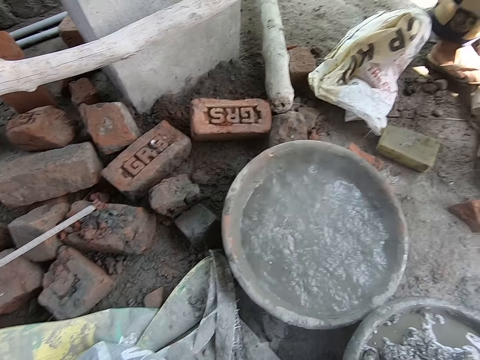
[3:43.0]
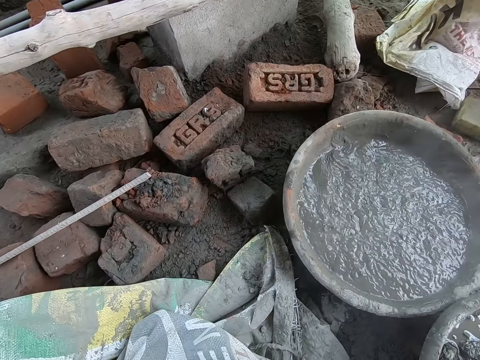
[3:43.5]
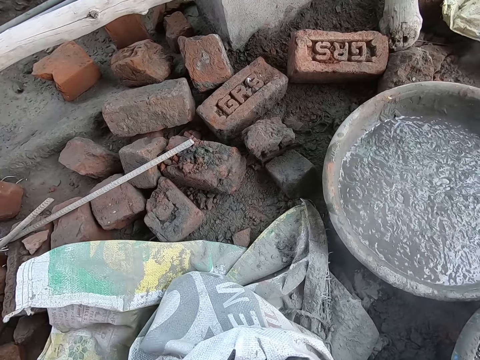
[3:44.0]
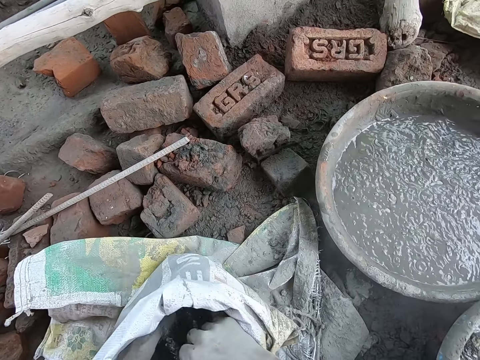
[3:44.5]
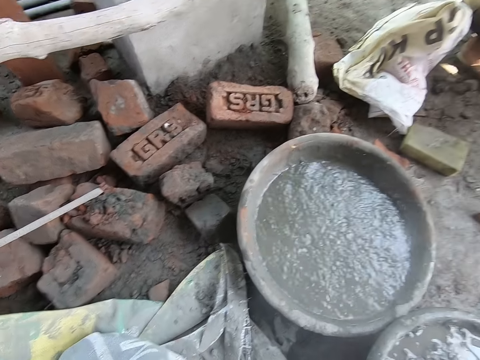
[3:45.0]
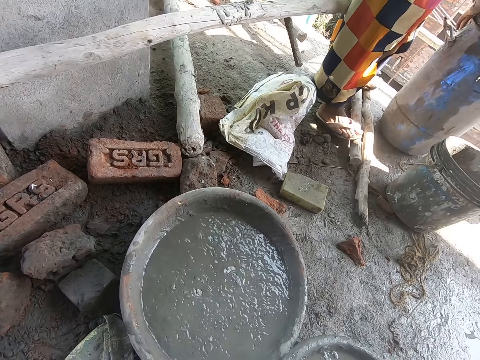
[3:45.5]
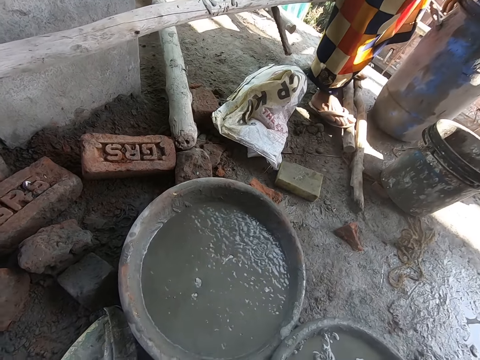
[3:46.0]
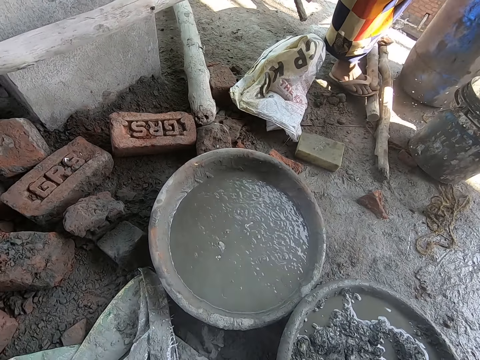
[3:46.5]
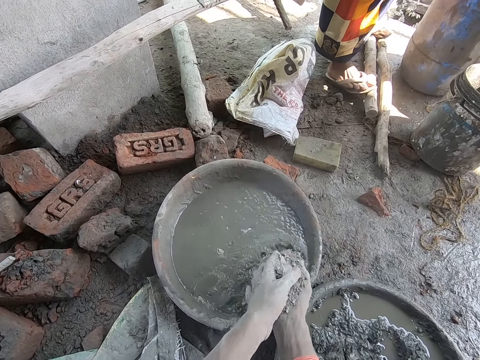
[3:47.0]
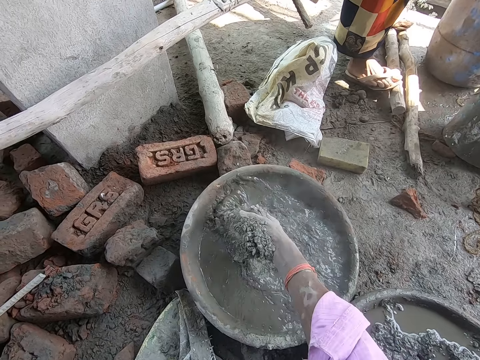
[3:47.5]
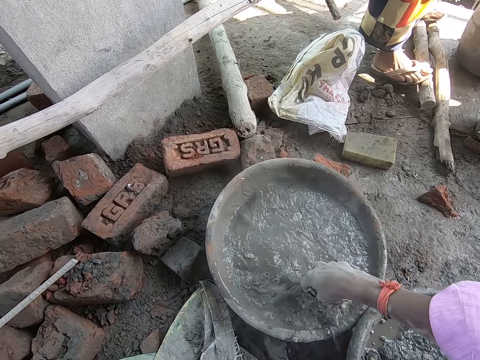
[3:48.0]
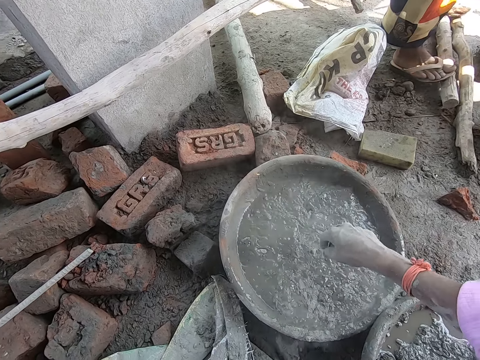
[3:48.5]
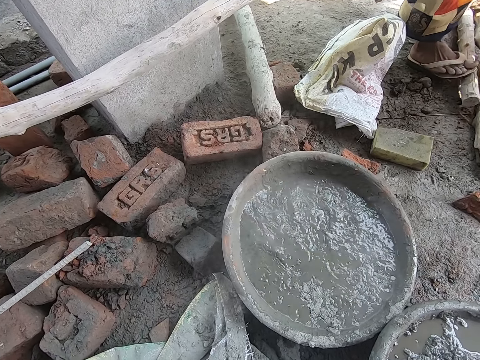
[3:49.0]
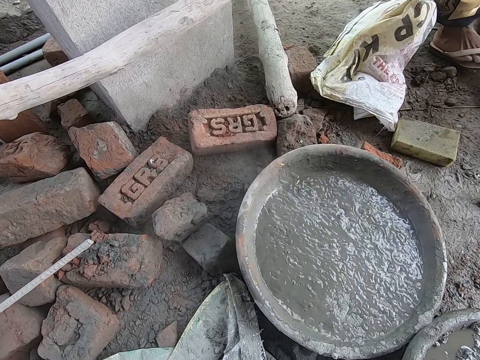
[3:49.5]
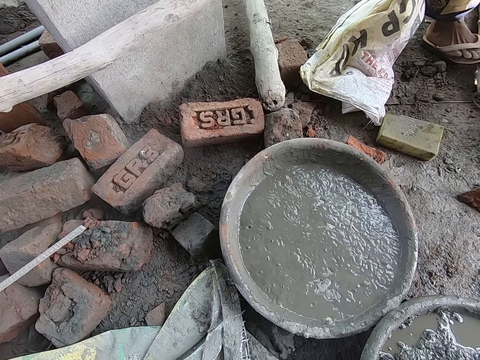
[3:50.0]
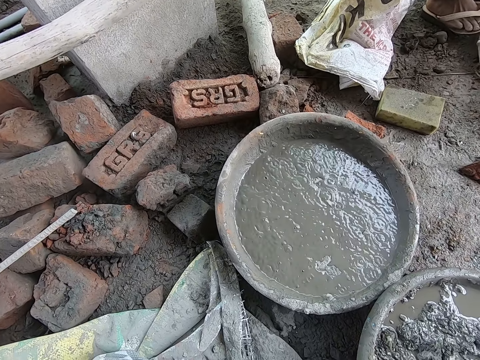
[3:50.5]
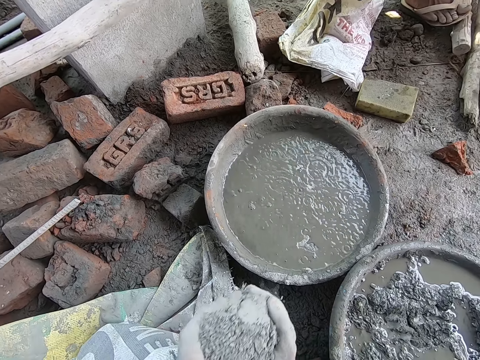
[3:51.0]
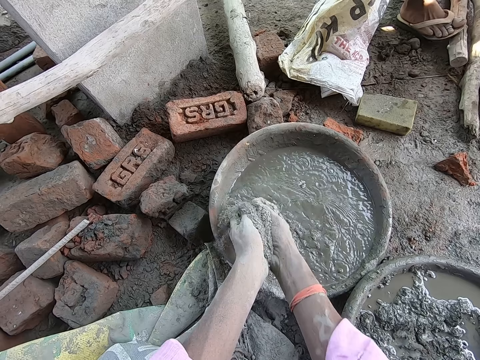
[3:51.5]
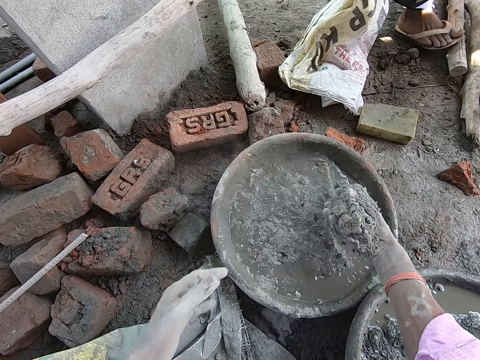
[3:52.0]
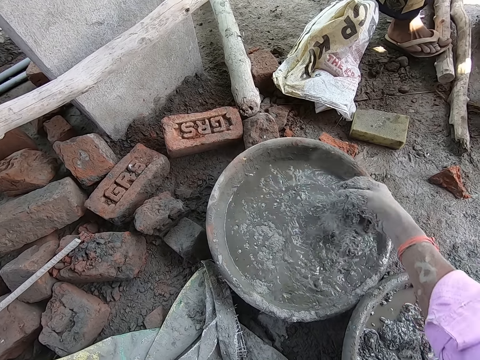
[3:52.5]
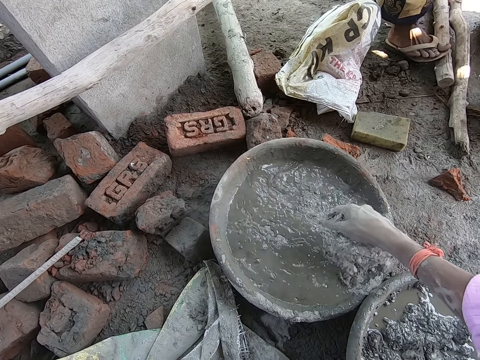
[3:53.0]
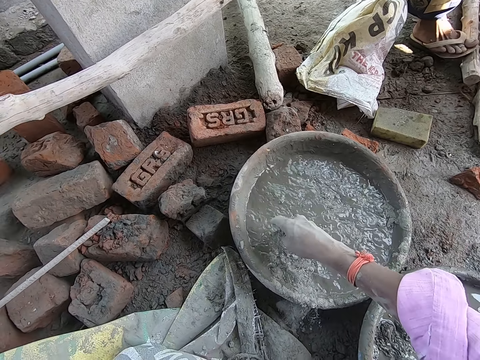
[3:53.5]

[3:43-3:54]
The camera wearer picks the cement. He adjusts the bag of cement with his hands. A woman stands on the building. The camera wearer pours the cement in the bowl on the floor with his hands. He picks the cement. He pours the cement in the bowl on the floor with his hands.

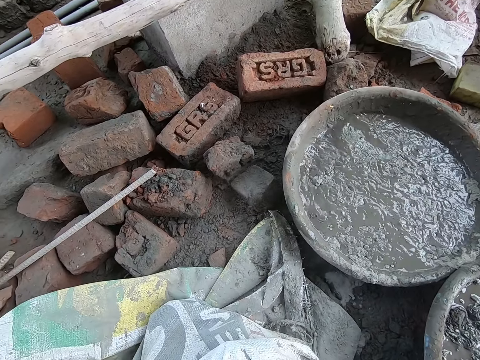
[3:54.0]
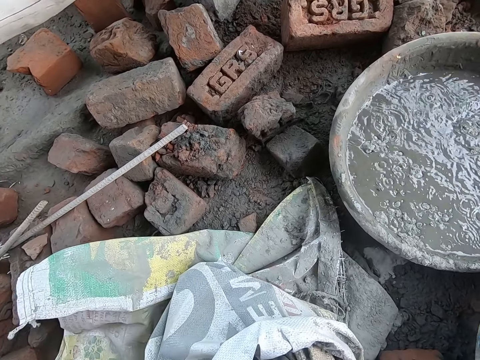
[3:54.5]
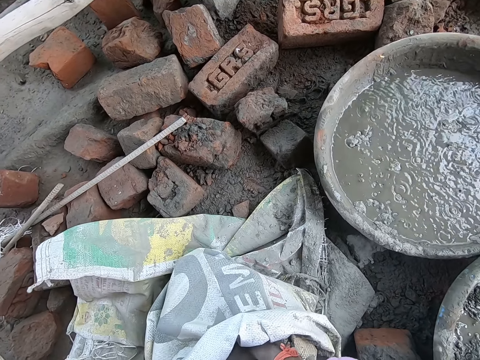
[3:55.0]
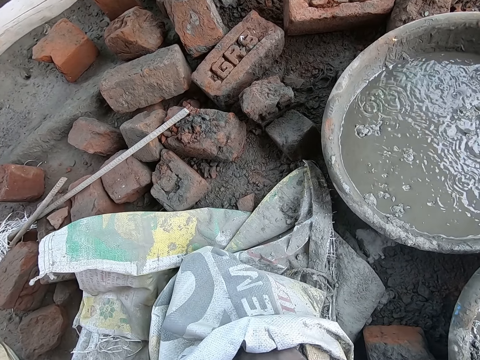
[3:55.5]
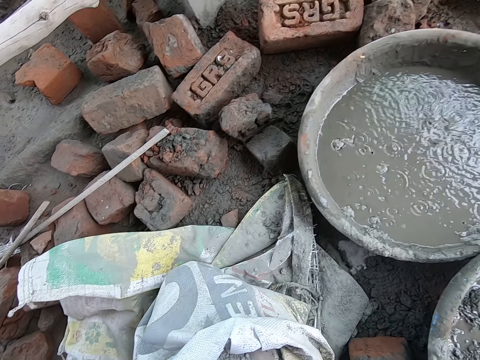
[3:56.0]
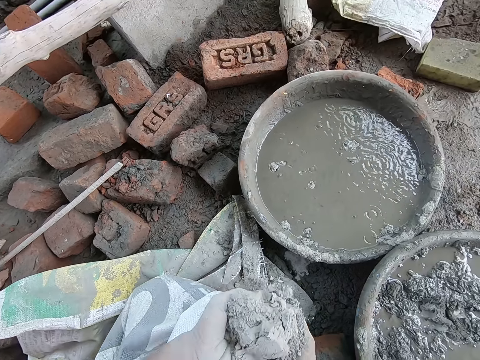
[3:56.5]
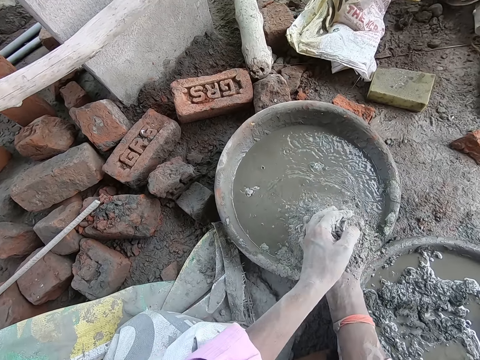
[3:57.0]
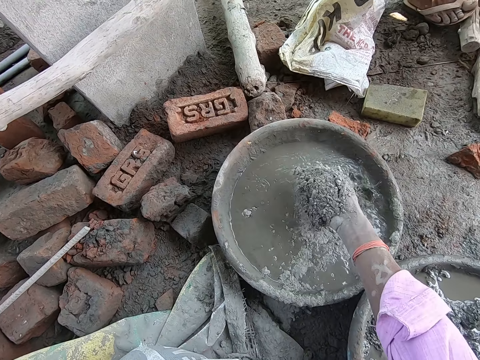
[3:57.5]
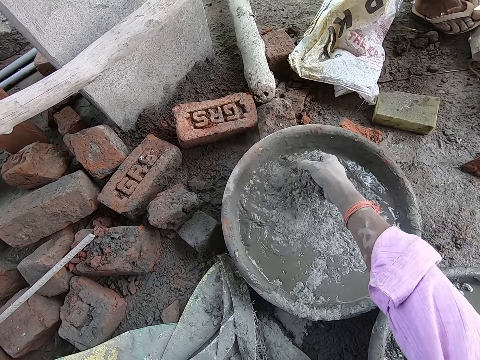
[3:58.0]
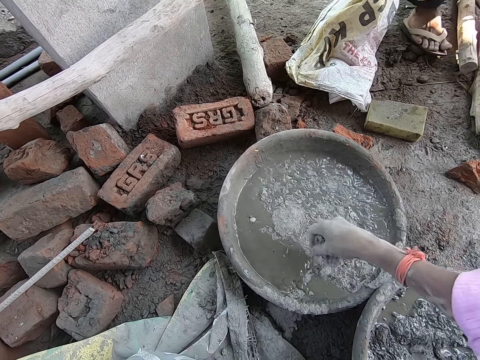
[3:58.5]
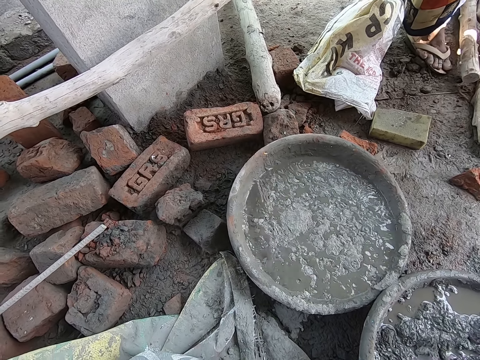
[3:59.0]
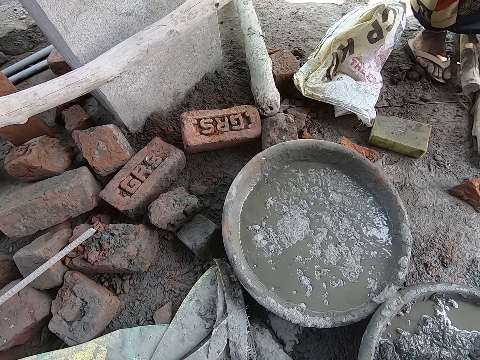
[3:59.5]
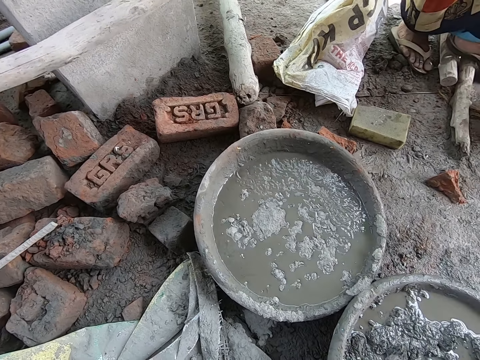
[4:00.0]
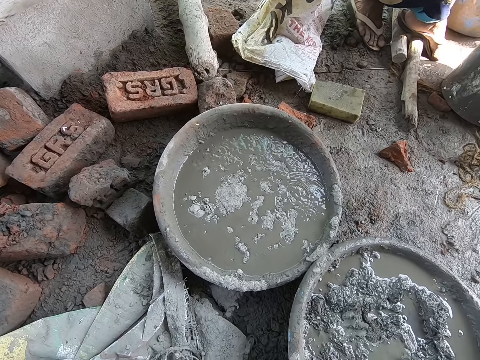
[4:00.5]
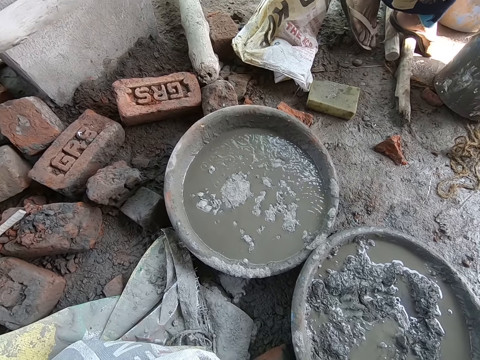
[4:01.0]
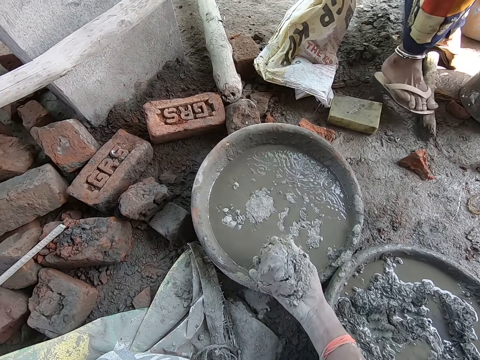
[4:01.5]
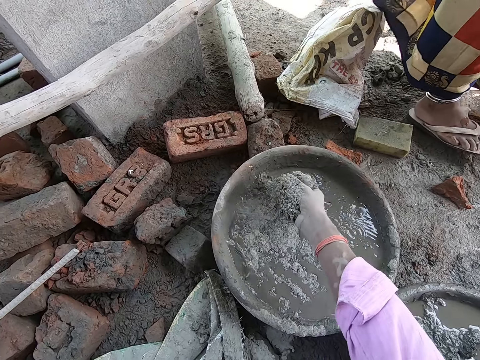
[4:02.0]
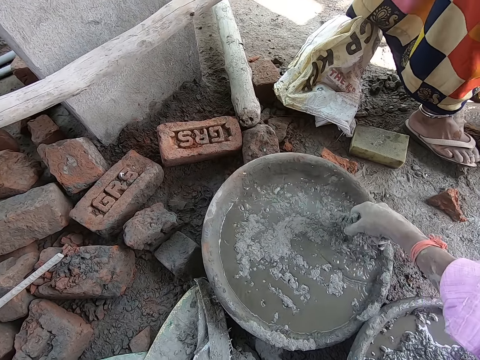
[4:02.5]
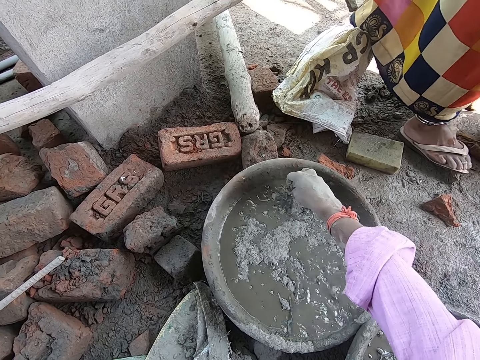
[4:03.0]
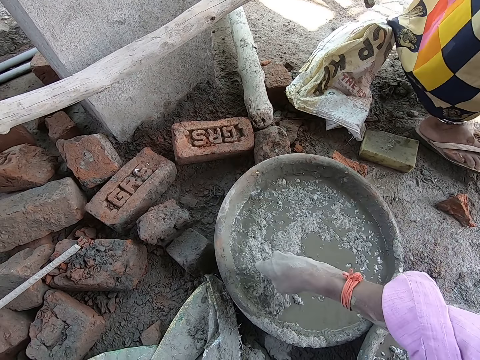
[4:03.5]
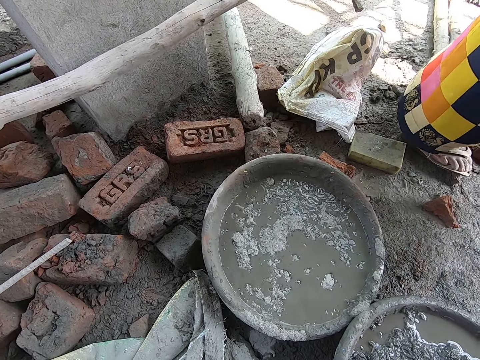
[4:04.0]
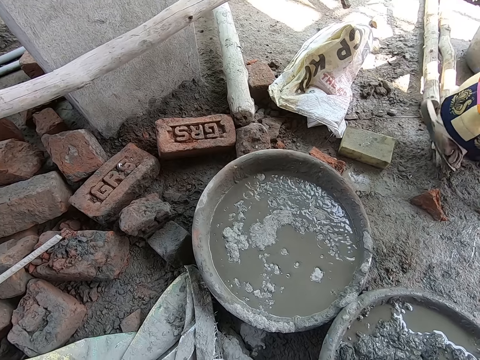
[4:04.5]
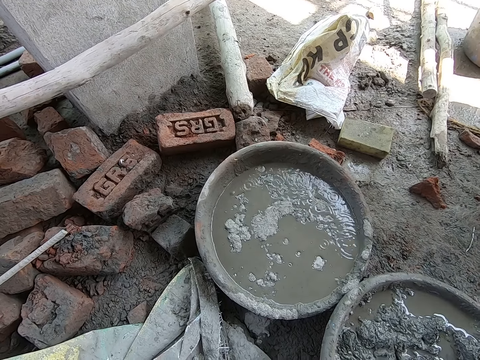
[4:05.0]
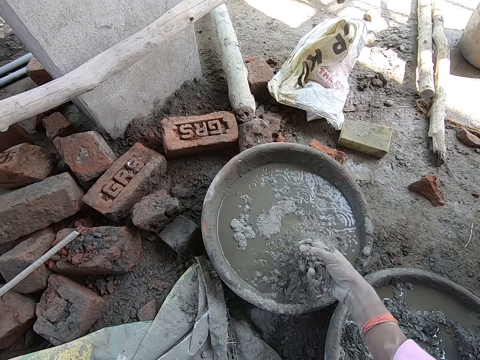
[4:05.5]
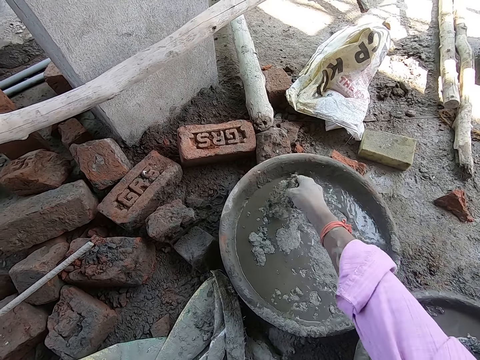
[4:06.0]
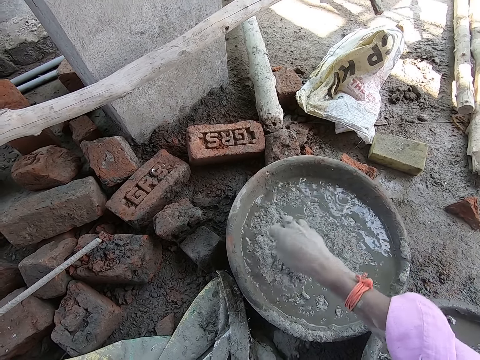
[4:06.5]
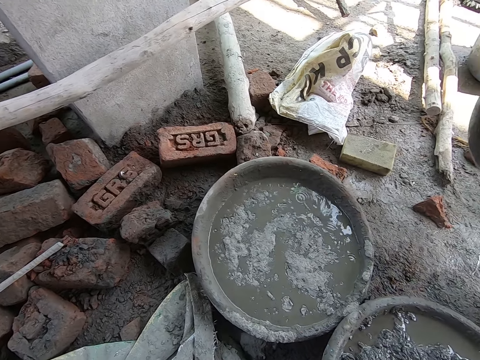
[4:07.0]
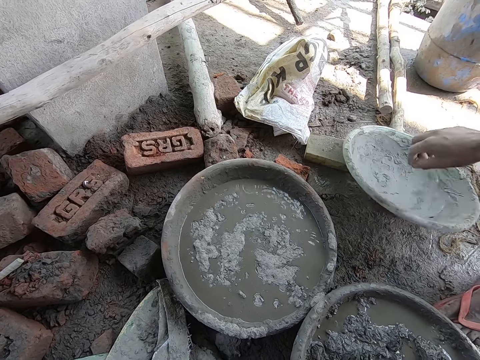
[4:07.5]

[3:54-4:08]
The camera wearer packs up the cement in the bag of cement with his hands. He pours the cement in the bowl on the floor with his hands. He picks the cement. He pours the cement in the bowl on the floor with his right hand. A woman walks around the building. The camera wearer picks the cement. He pours the cement in the bowl on the floor with his right hand. He picks the cement. The woman drops a bowl on the floor with her right hand.

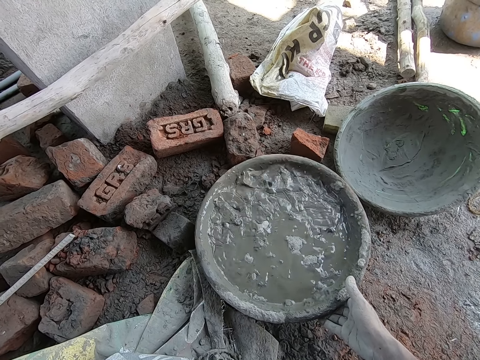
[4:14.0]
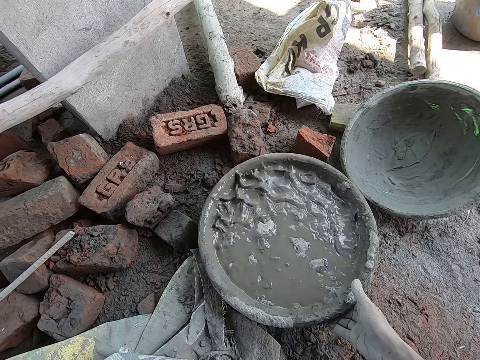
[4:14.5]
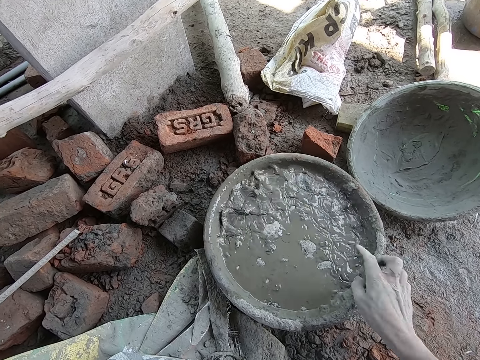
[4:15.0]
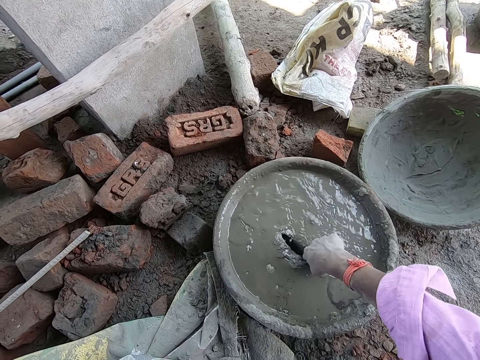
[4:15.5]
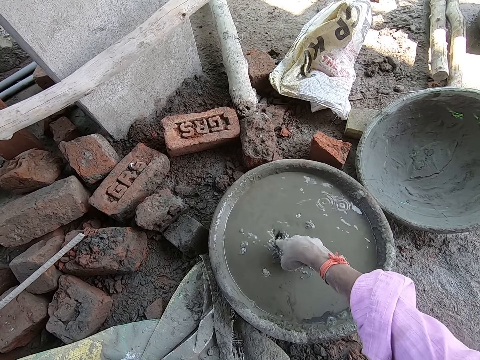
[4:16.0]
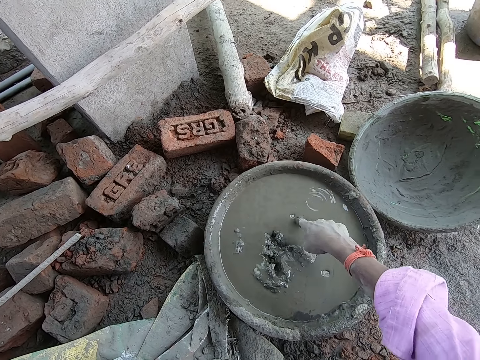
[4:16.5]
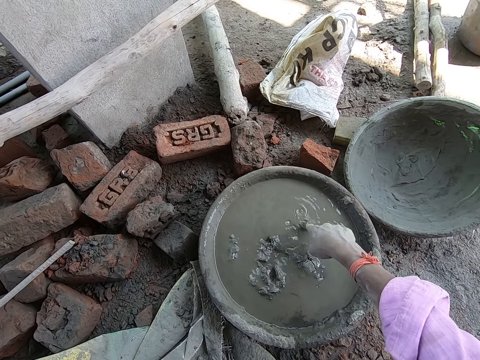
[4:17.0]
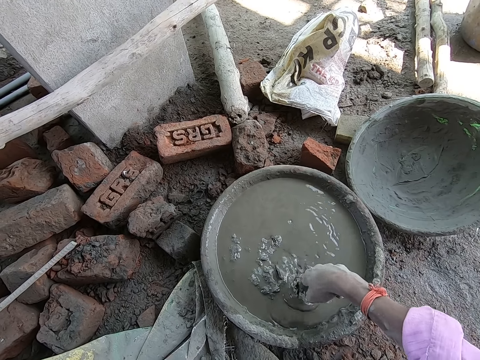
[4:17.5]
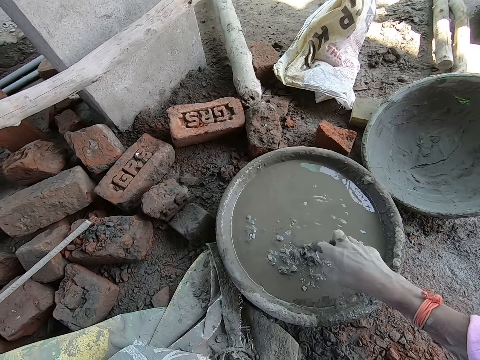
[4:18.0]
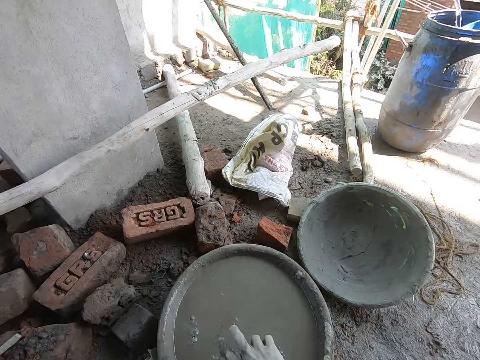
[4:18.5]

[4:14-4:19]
The camera wearer mixes a cement mix in the bowl on the floor with his right hand, with his finger.
